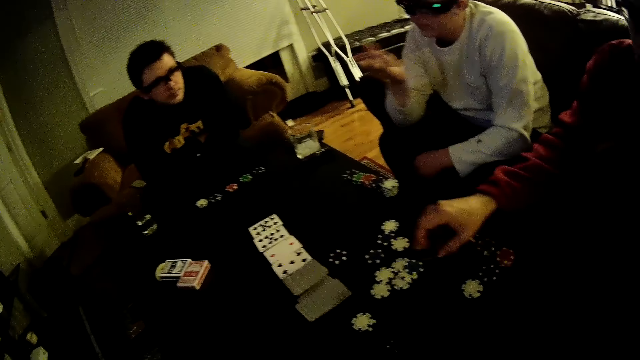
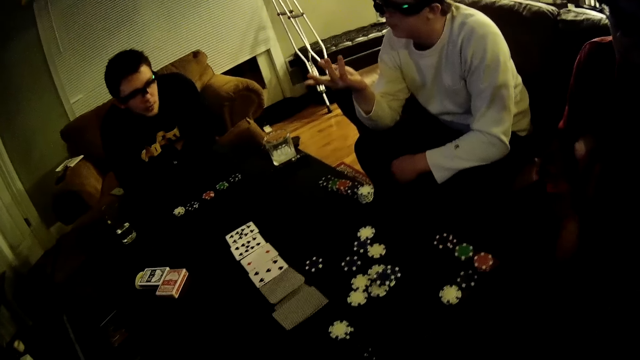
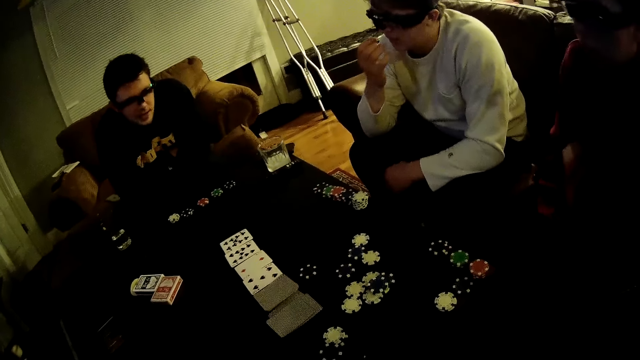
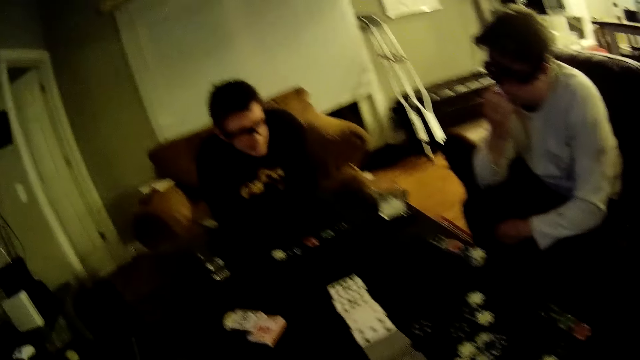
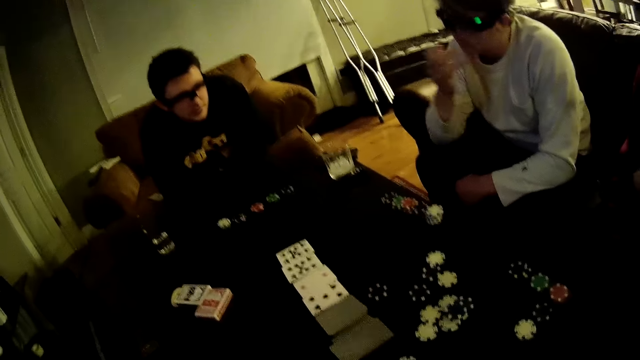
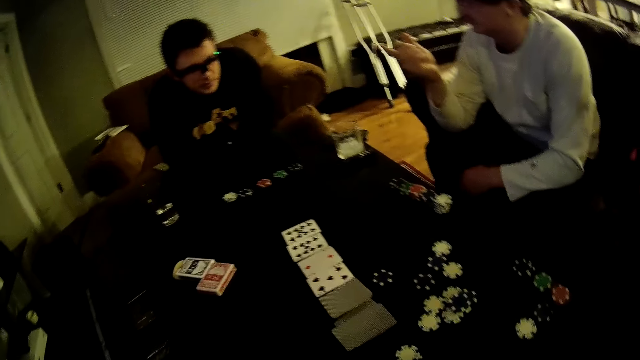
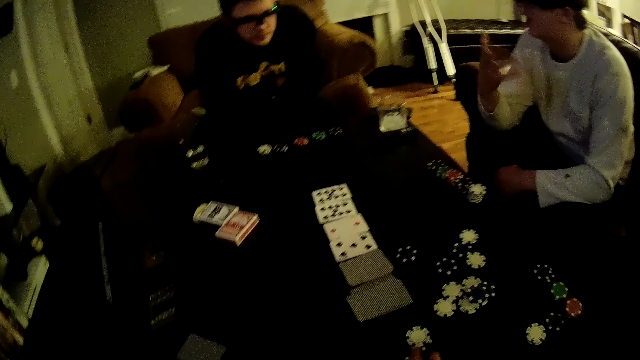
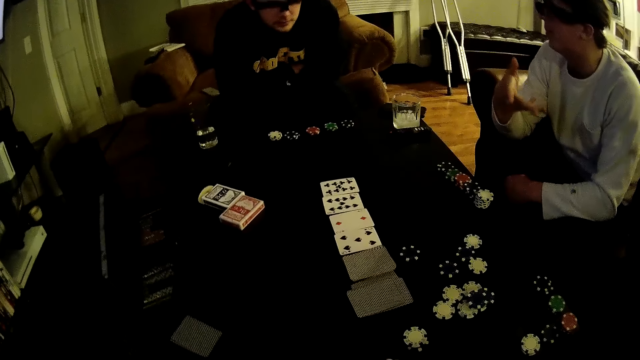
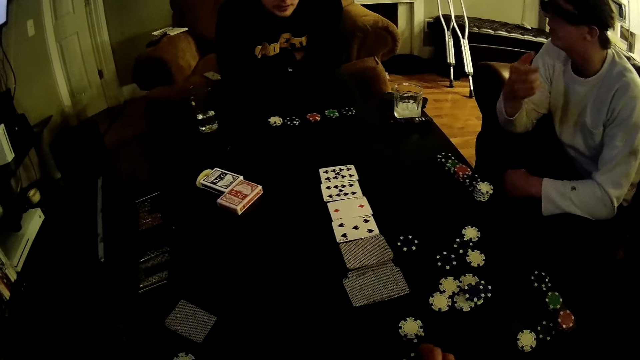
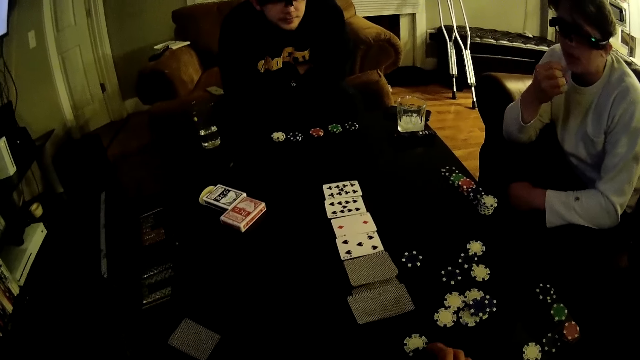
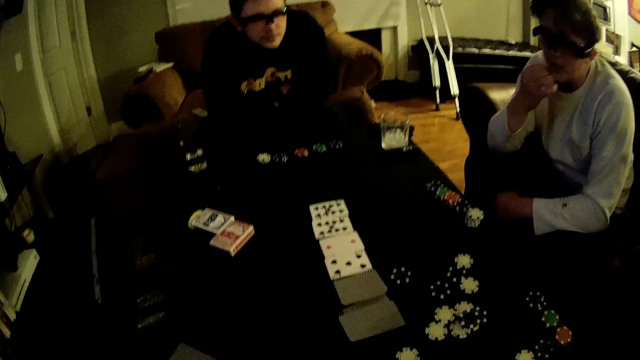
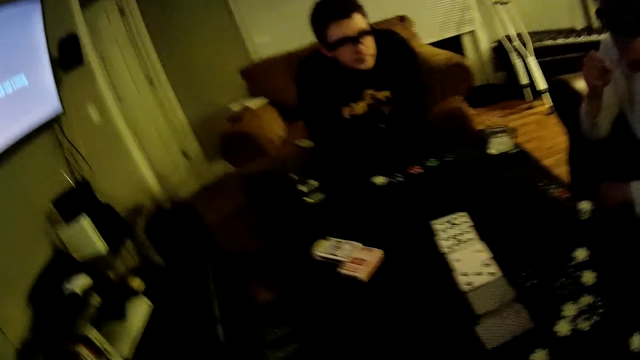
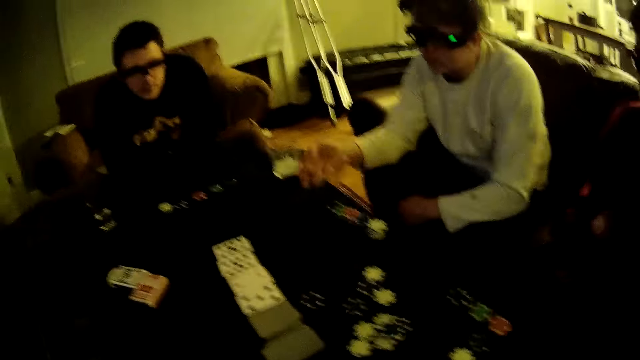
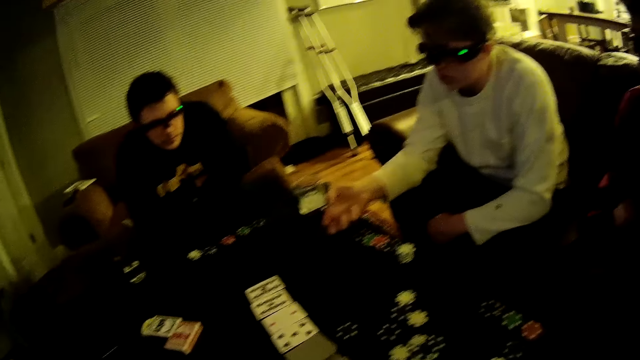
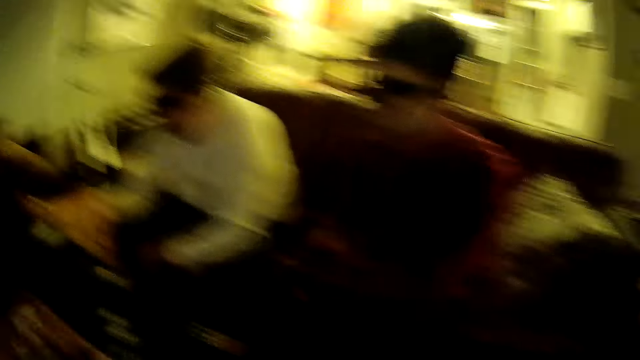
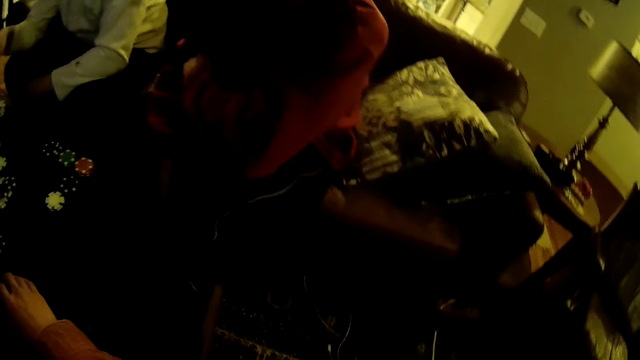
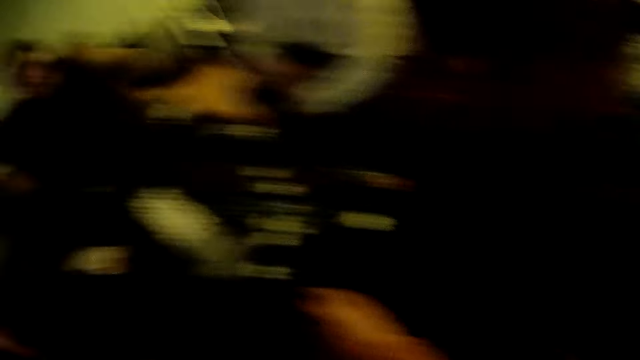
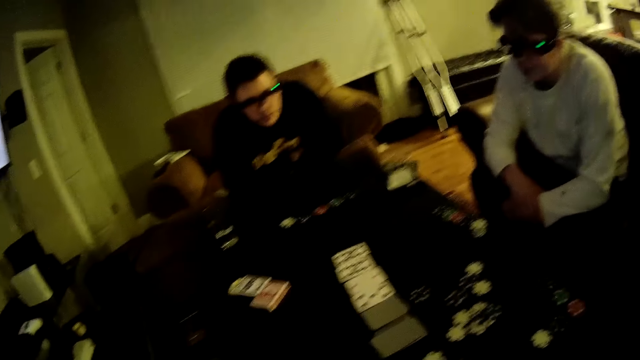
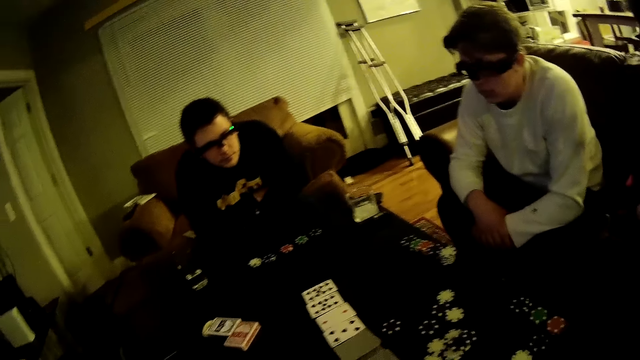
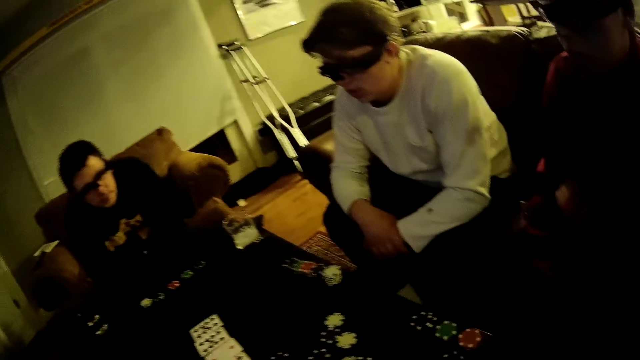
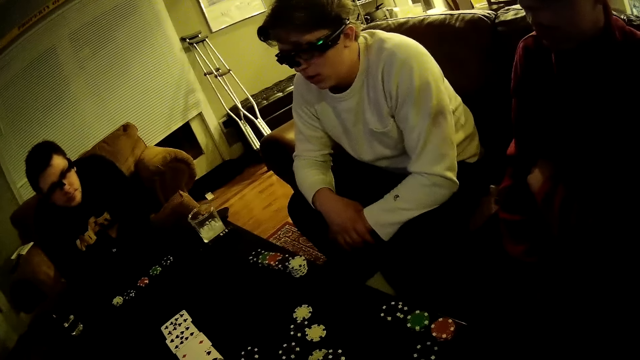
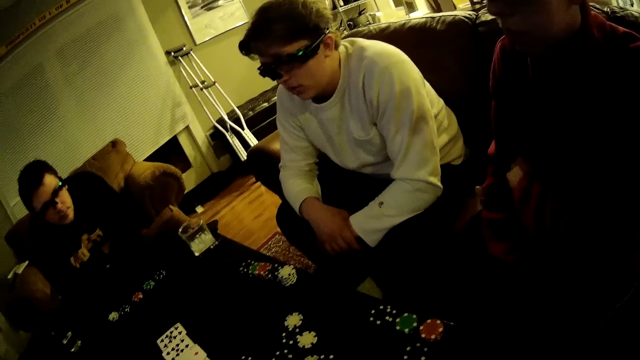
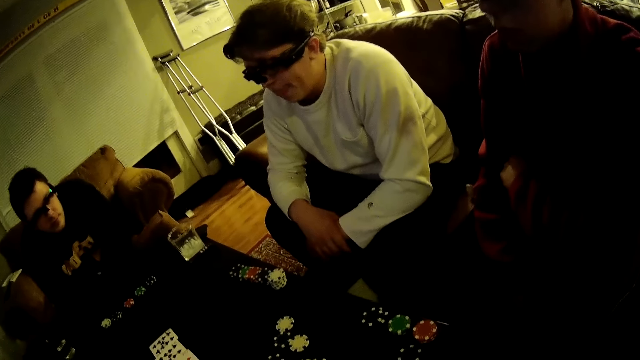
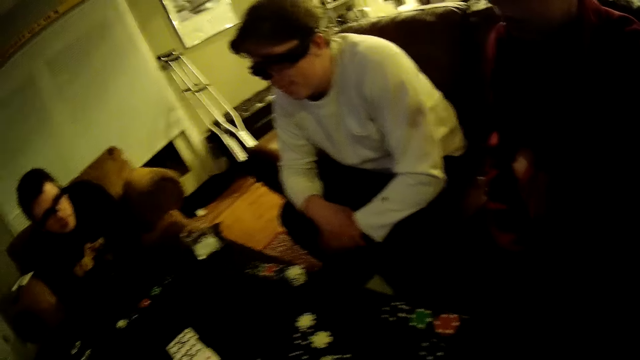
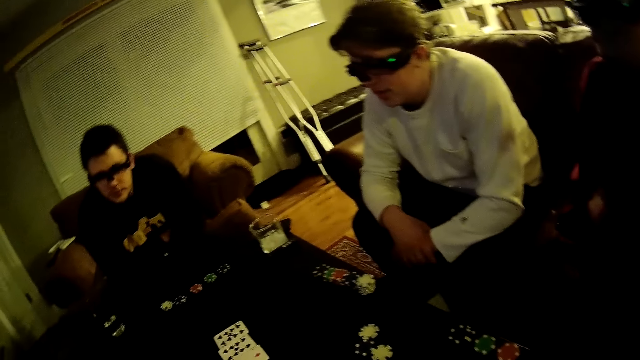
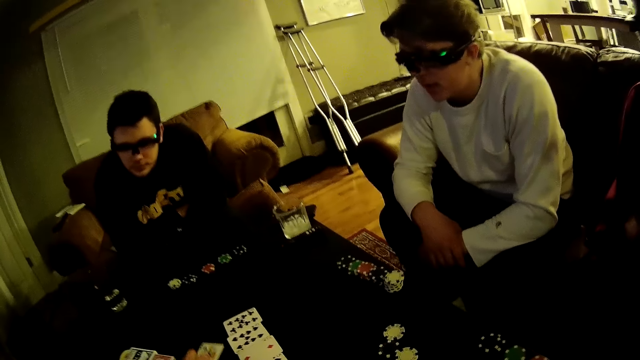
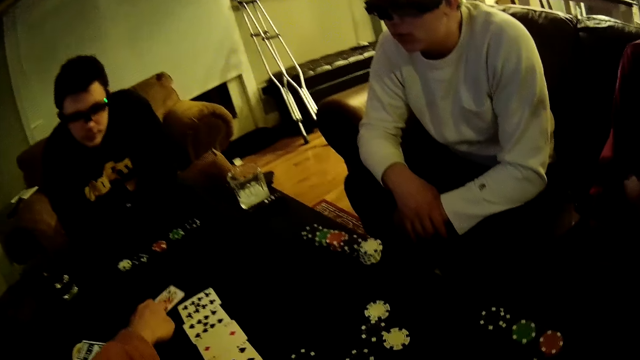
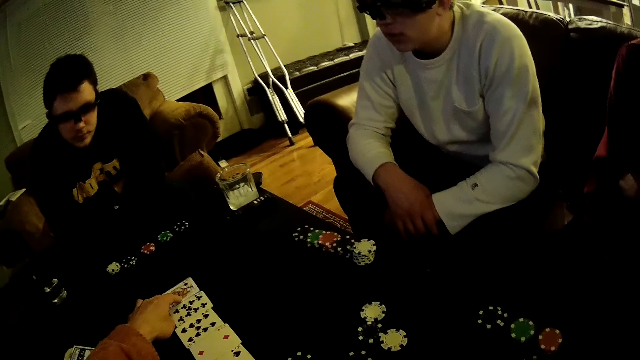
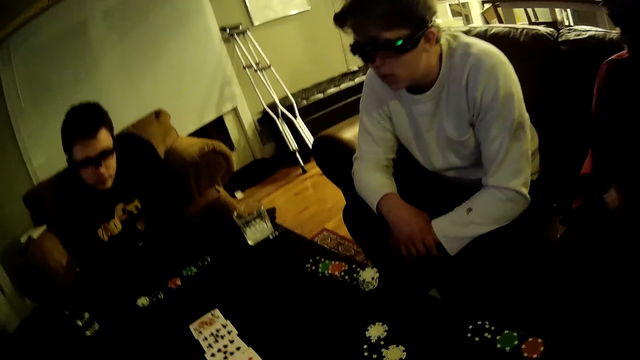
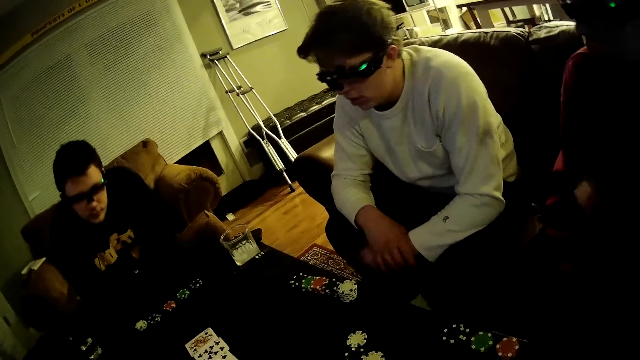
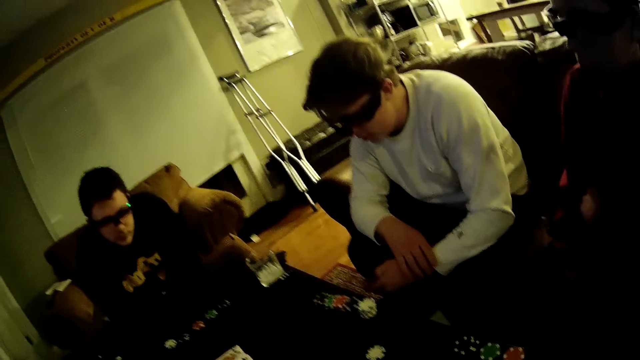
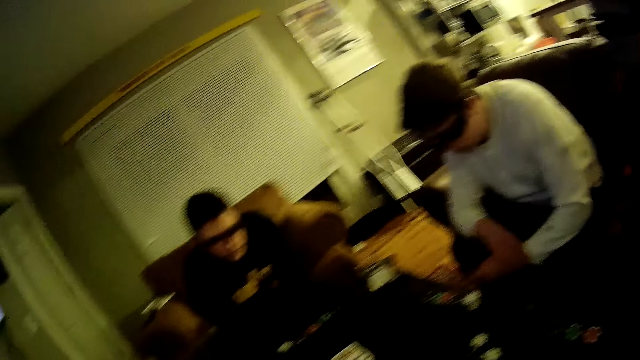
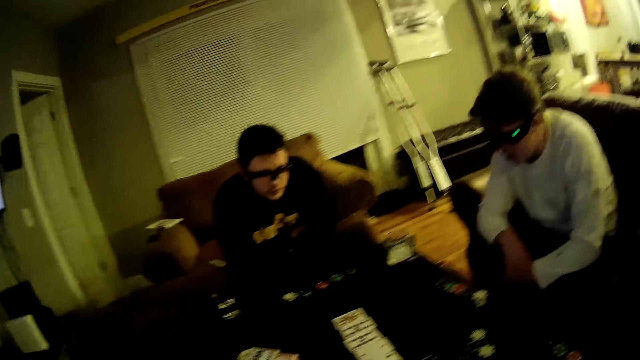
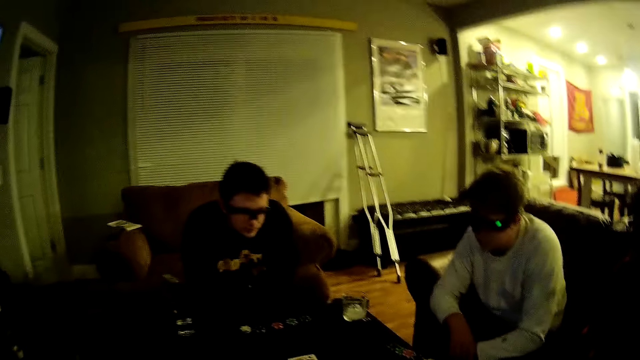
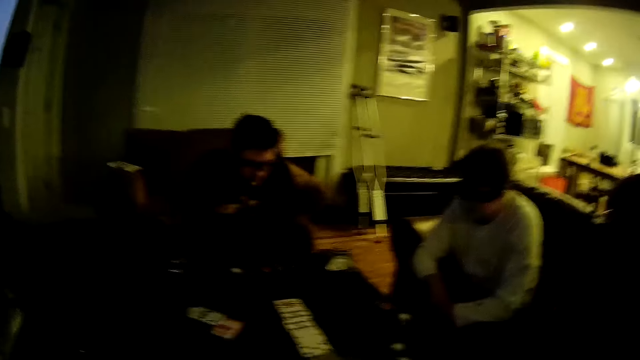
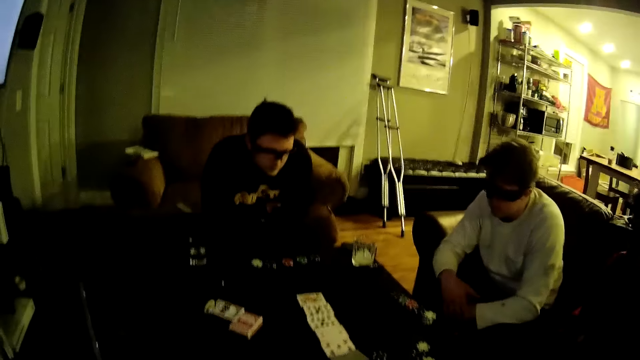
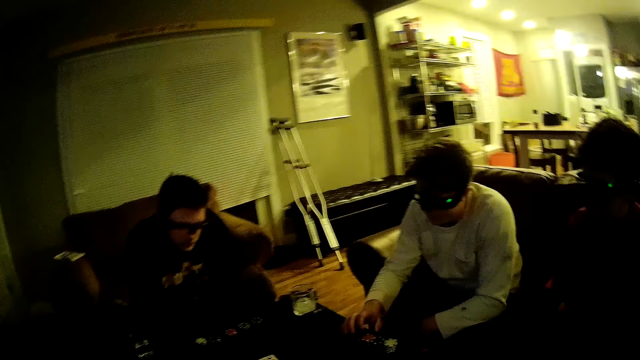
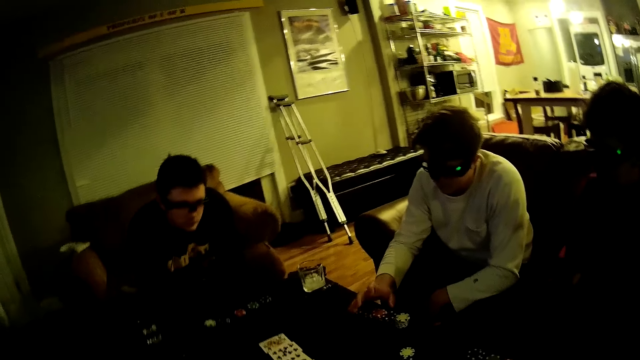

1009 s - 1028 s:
A man throws poker dice on the table. Another man gesticulates with his right hand. A third man talks with the second man. A man shakes his right hand. The camera wearer picks up a poker chip on the table with his right hand. He drops the poker chip on the table with his right hand. He looks around. He moves a card on the table with his left hand. He drops the card on the table. He looks around.

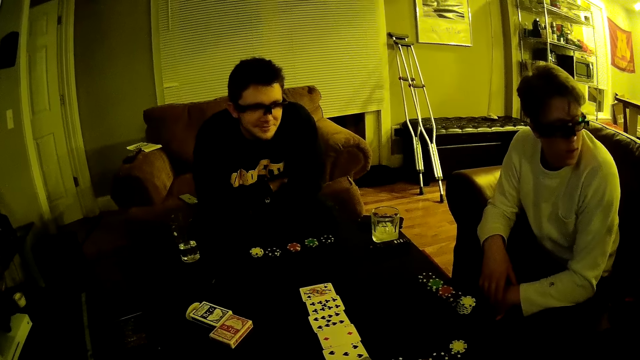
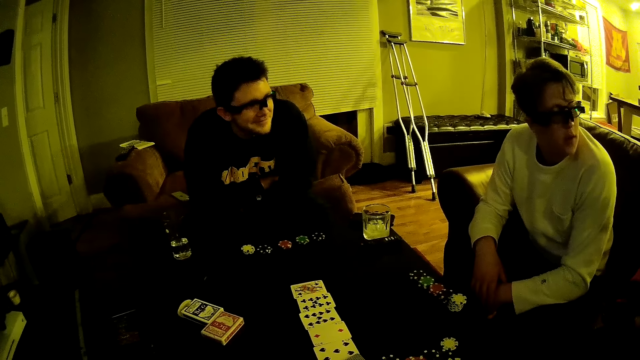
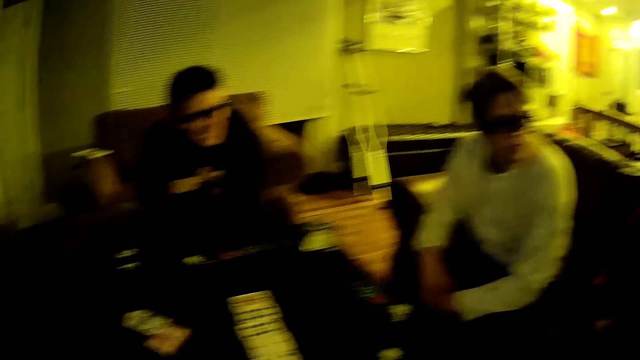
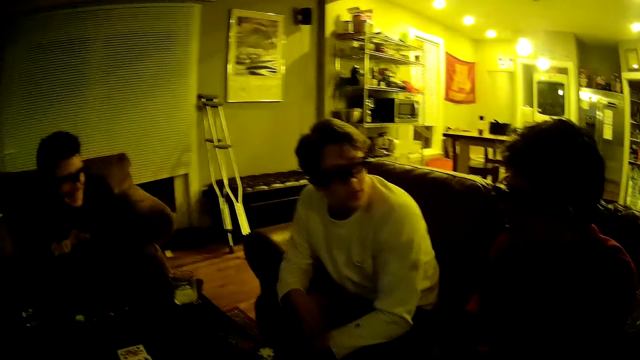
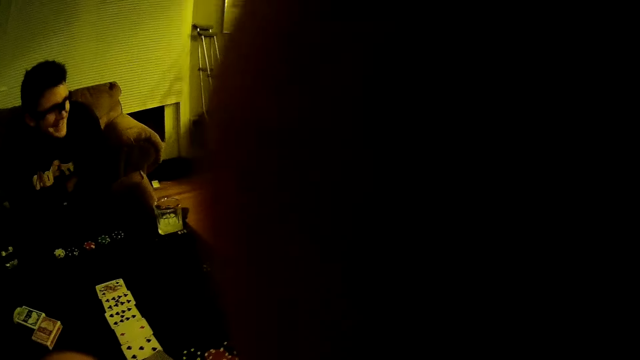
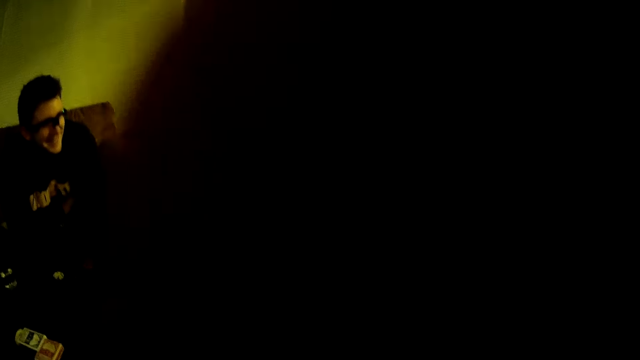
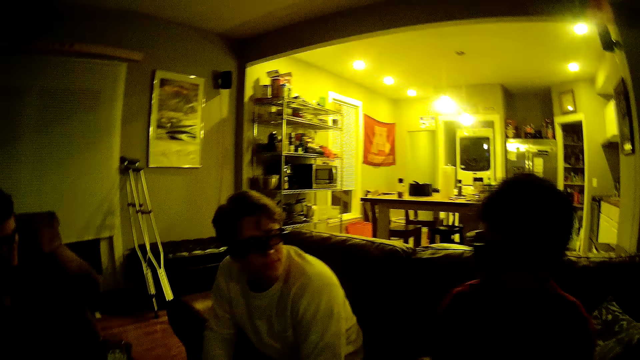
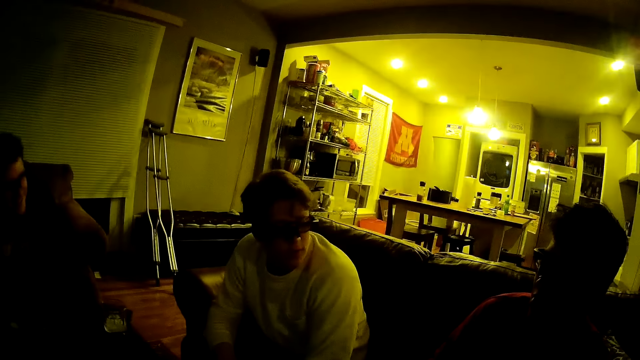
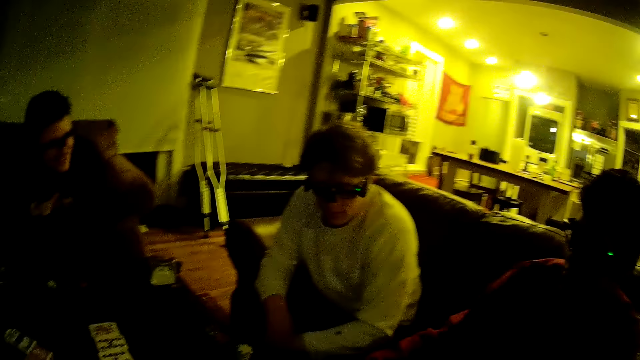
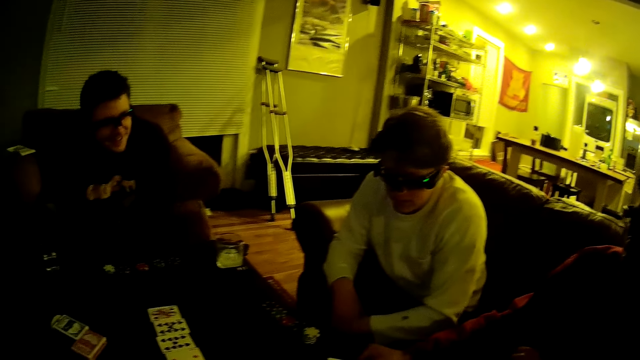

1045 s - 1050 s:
The camera wearer looks around. They raise a hand. They look around.
